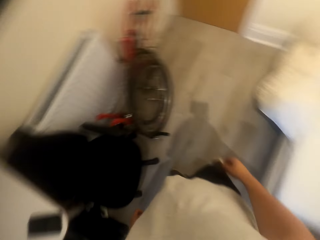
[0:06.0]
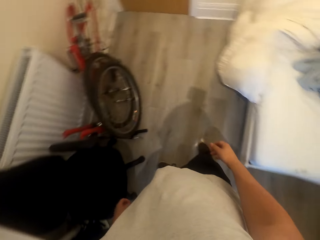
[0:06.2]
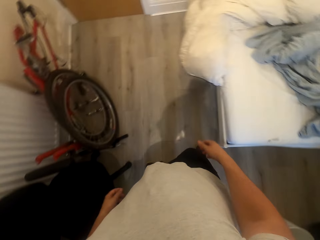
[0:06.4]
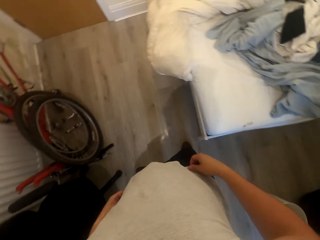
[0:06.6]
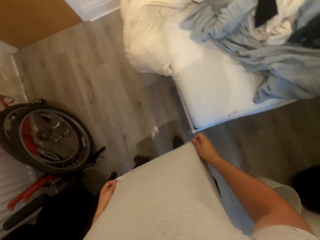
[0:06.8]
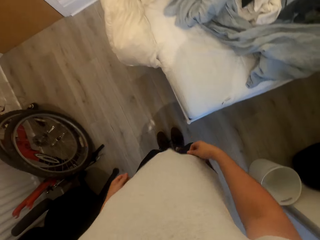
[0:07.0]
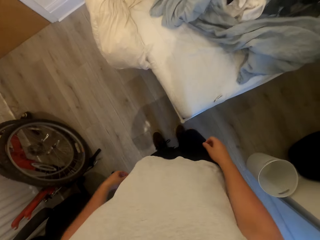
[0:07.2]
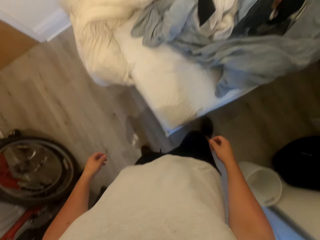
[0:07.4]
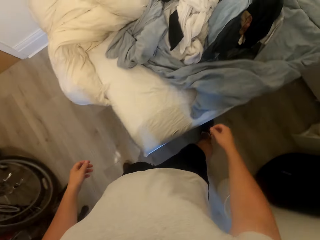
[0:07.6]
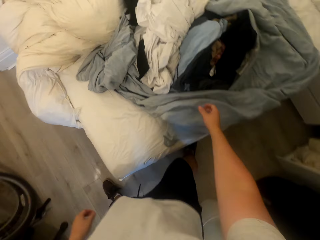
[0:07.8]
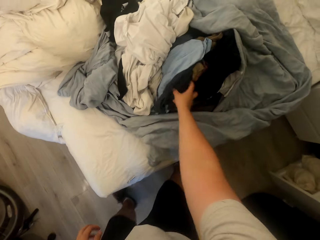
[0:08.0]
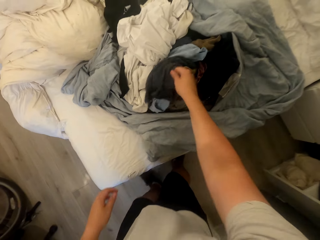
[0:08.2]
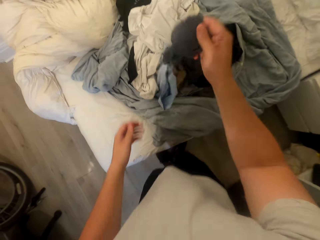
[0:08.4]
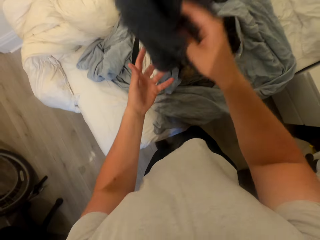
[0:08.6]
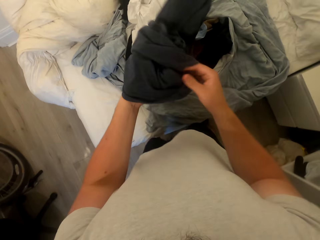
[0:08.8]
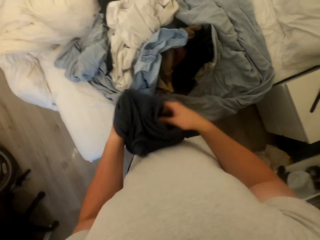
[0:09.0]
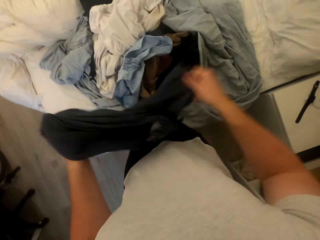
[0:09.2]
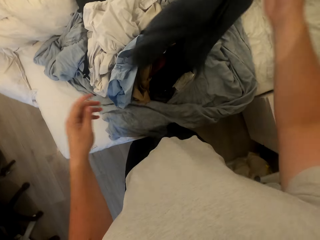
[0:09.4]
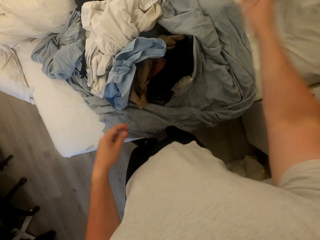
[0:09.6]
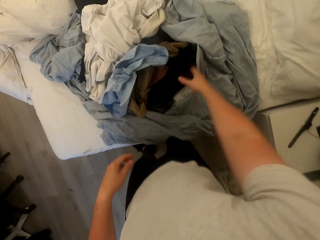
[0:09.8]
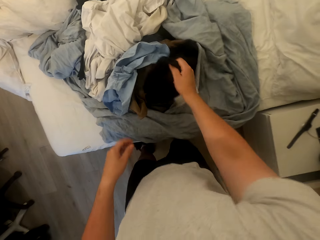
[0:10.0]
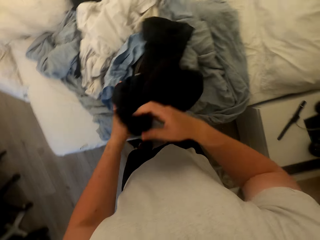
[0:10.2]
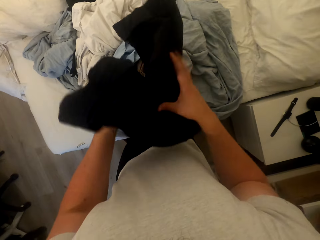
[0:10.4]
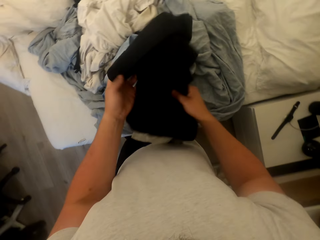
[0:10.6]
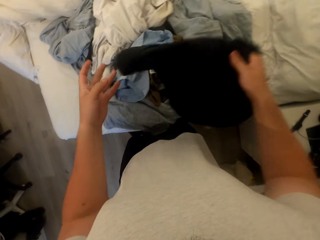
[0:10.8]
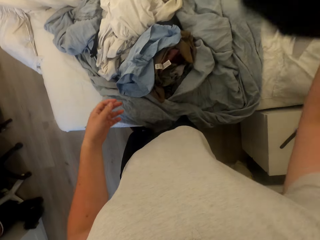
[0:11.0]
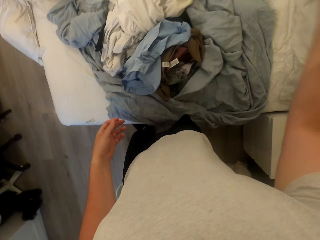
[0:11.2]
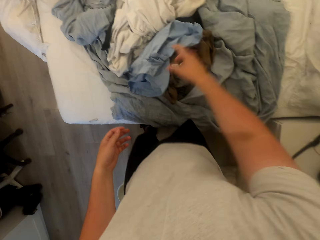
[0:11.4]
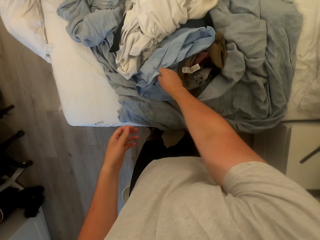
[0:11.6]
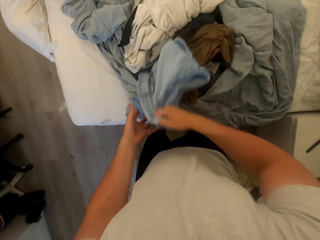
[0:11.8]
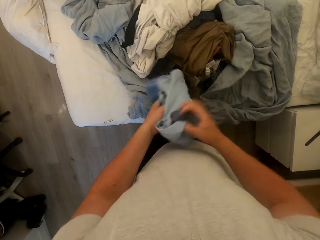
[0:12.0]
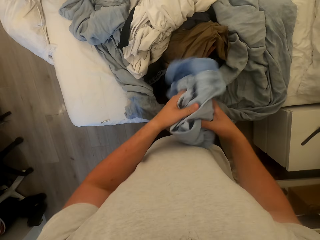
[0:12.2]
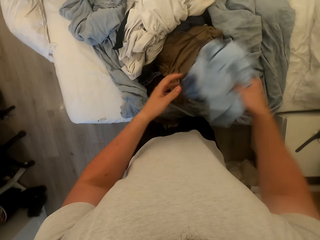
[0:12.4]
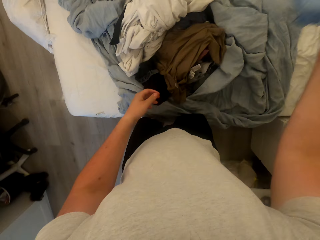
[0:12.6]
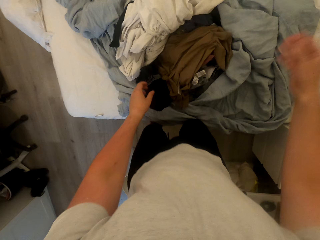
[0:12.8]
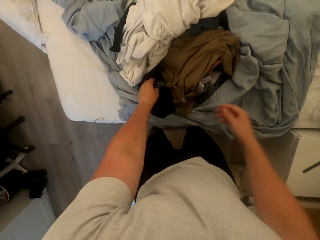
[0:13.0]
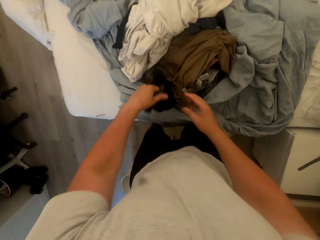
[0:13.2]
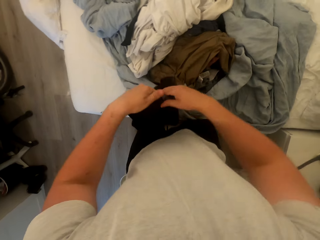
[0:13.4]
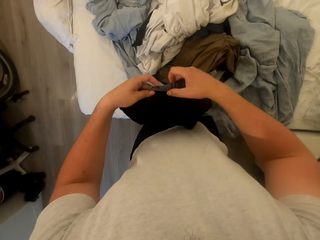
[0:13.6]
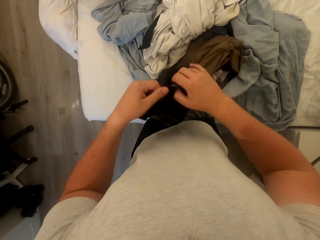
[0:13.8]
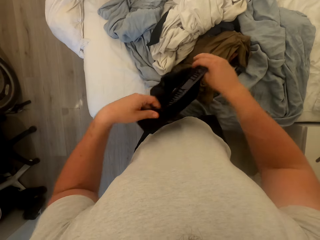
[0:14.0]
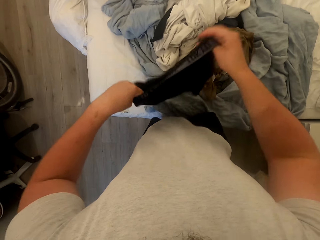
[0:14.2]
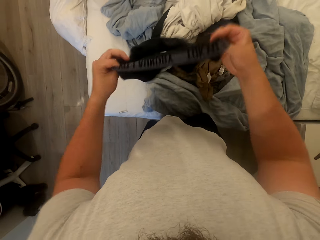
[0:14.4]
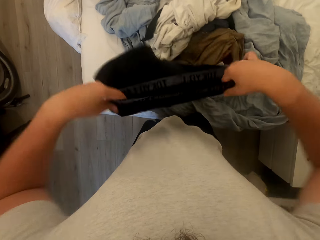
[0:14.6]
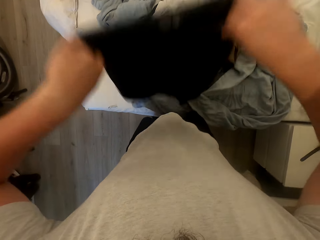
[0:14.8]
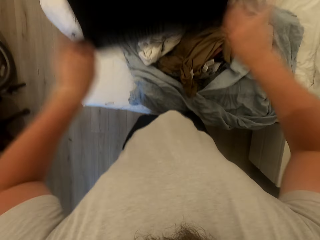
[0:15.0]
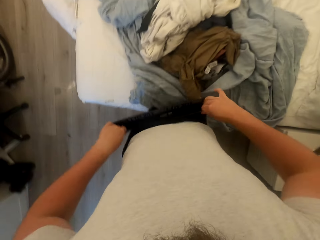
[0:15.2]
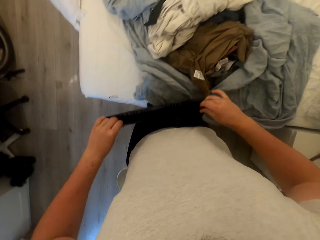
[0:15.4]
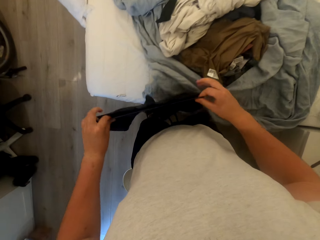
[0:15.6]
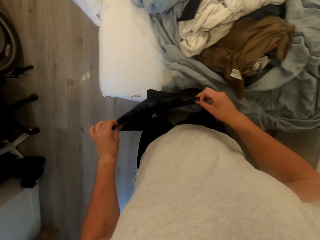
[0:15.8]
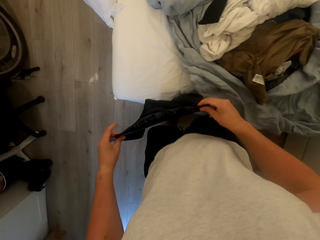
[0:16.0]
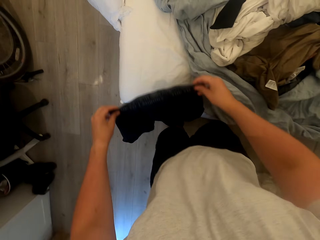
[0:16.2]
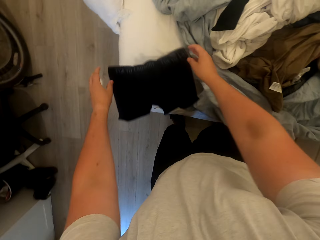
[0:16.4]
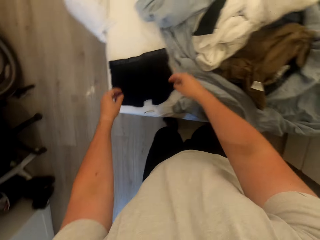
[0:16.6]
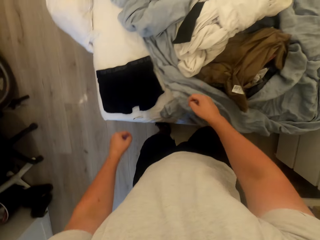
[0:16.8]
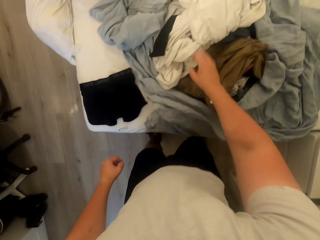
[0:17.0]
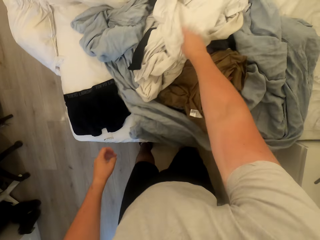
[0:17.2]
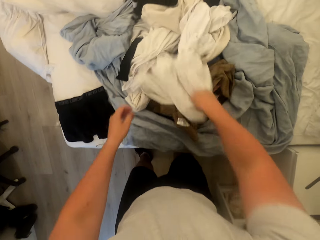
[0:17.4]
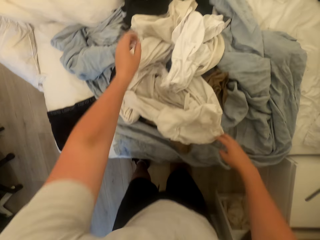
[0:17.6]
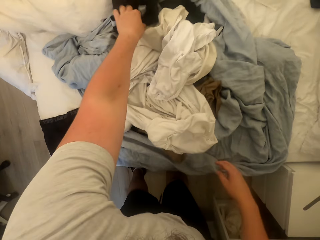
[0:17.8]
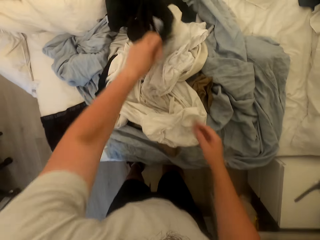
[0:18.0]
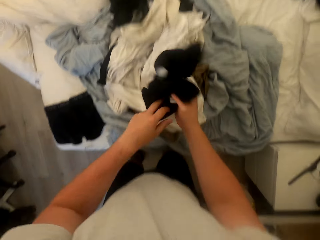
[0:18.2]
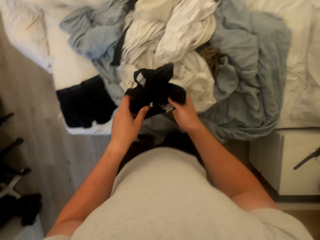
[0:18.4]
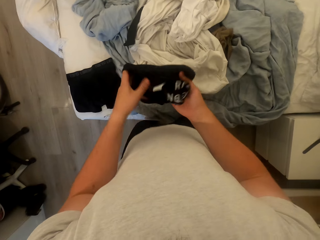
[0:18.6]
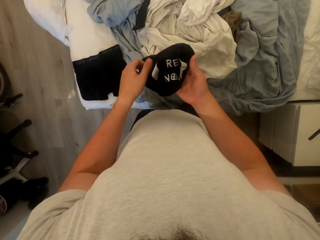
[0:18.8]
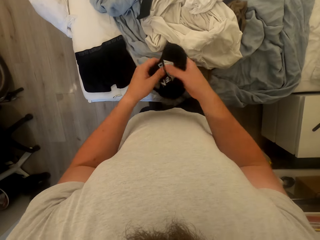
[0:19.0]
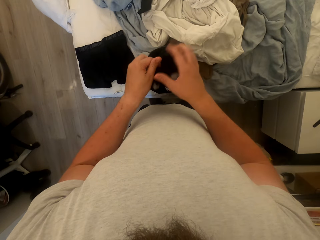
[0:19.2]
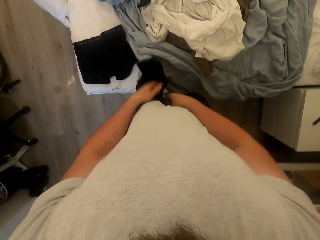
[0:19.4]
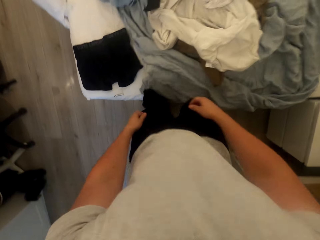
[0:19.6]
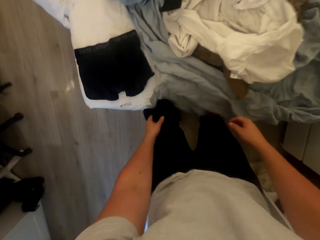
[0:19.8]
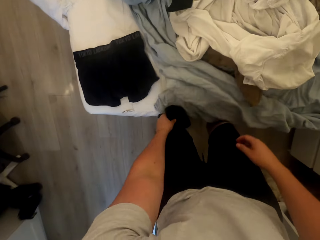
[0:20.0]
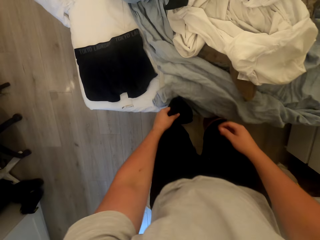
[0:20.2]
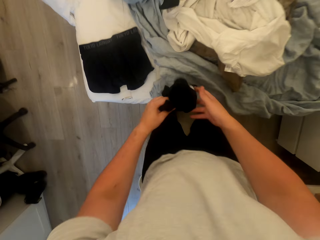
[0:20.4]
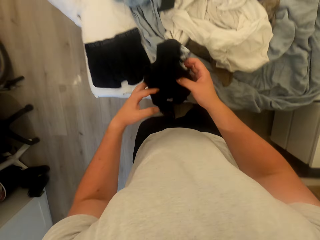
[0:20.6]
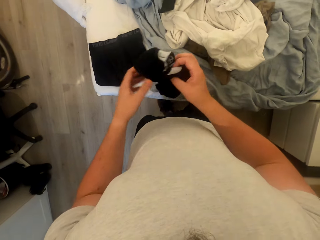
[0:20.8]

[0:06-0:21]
The camera wearer pulls down his T-shirt. He sorts the clothes. He picks a cloth and throws the cloth on the bed. He picks a cloth and throws the cloth on the bed. He picks a cloth and throws the cloth on the bed. He picks the boxer short from the clothes and spreads the boxer. He drops the boxer on the bed. He picks the second boxer from the clothes.

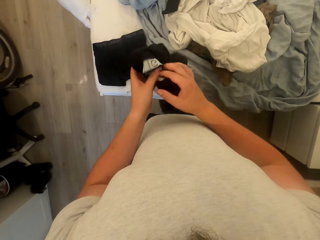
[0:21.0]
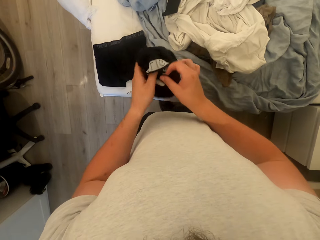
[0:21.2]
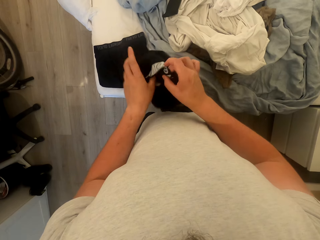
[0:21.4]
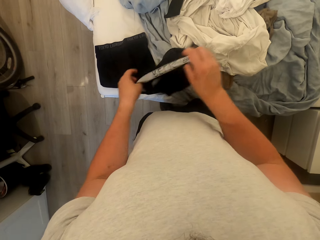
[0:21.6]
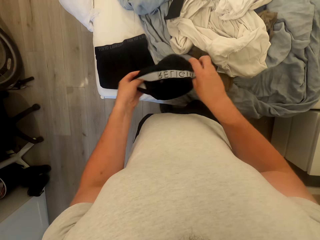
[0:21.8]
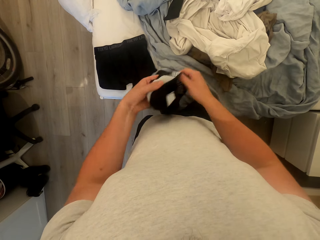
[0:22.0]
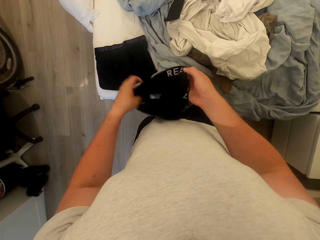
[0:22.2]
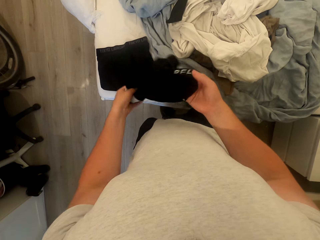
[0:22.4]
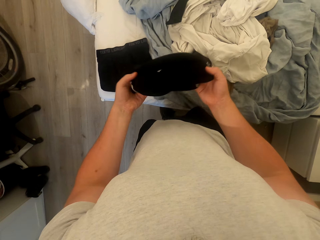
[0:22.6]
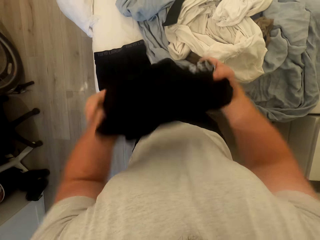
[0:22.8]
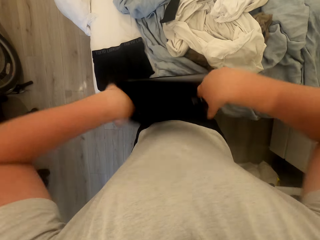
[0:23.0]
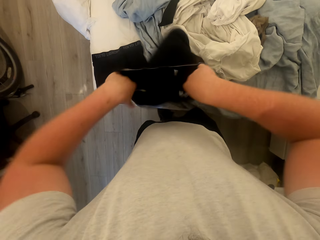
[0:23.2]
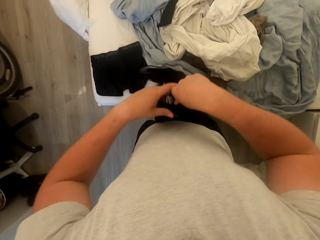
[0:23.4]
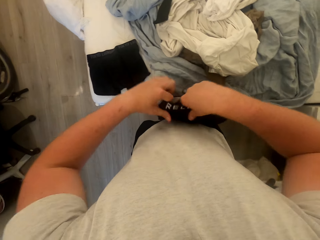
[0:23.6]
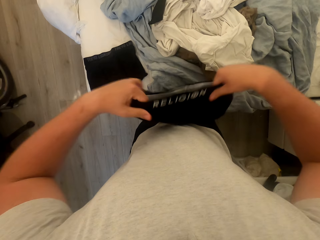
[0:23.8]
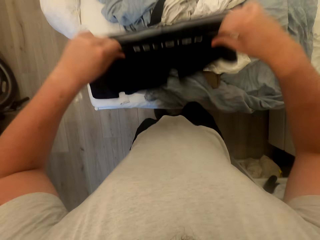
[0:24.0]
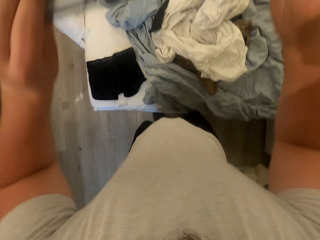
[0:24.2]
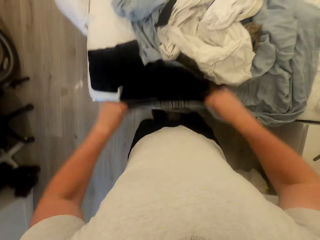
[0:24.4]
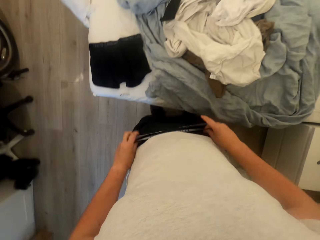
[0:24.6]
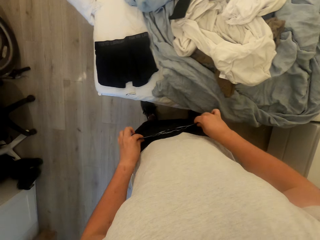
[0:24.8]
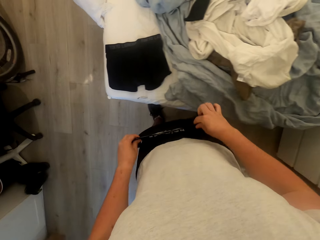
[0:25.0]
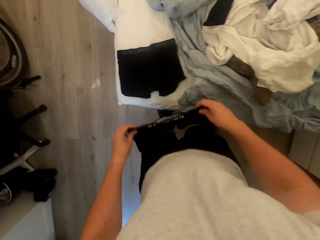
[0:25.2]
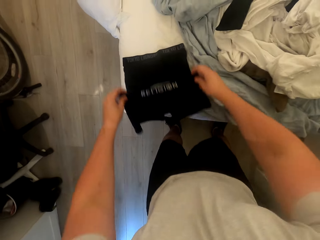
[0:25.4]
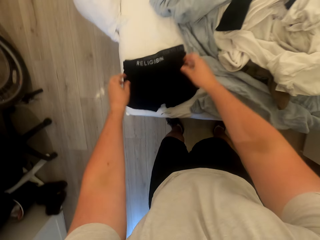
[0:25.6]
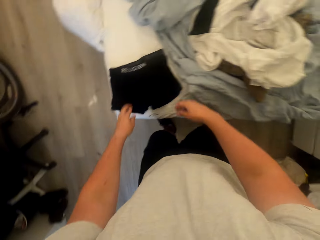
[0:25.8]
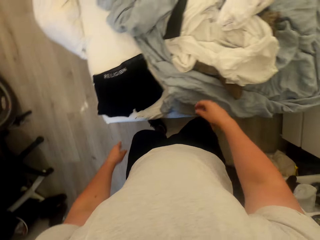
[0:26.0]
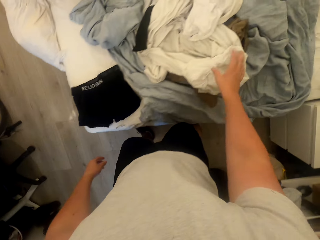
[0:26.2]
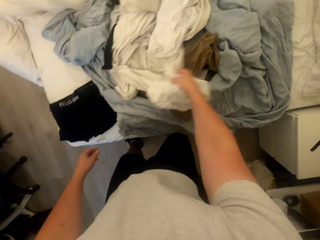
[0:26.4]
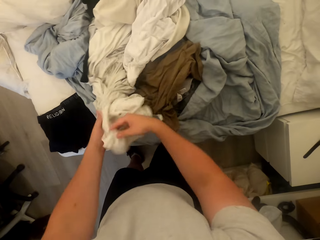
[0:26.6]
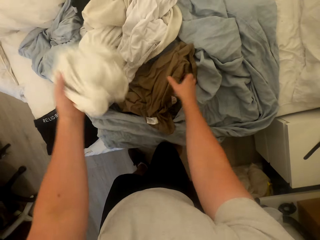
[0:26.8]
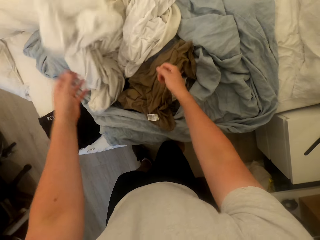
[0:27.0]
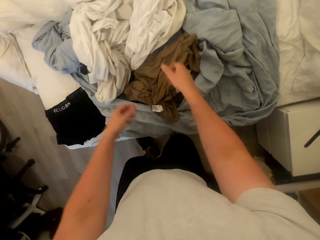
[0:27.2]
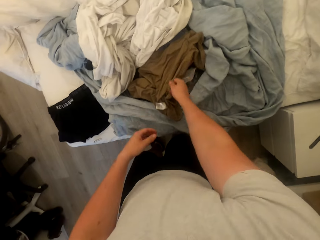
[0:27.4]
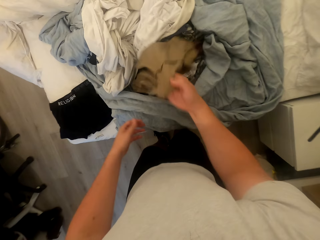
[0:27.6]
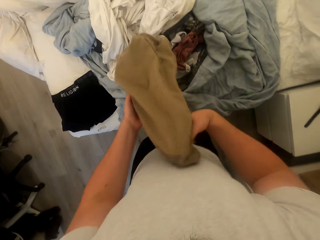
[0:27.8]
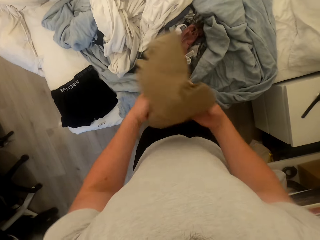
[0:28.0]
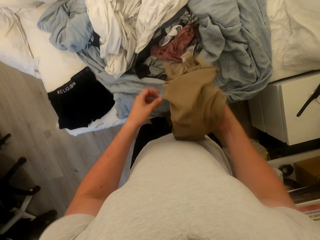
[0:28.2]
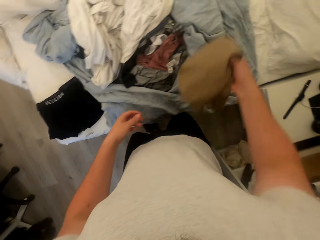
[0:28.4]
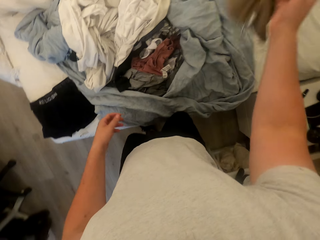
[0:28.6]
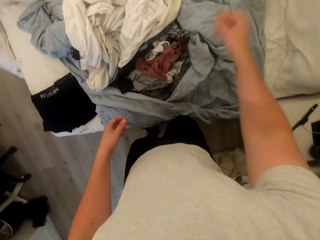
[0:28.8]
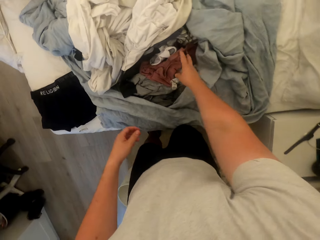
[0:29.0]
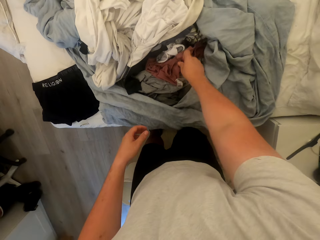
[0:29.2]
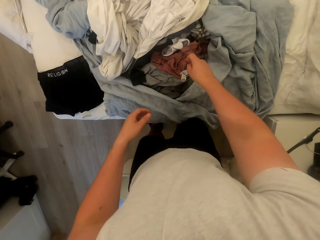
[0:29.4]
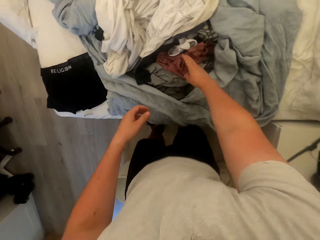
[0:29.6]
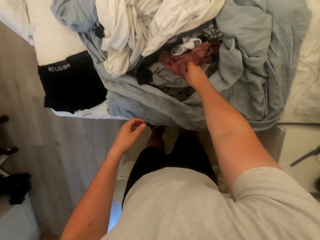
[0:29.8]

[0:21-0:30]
The camera wearer turns the boxer short inside out. They spread the boxer. They drop the boxer on the bed. They pick a cloth. They sort the clothes. They throw the cloth on the bed.
